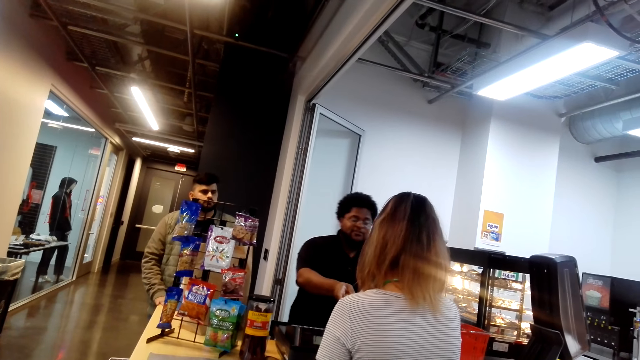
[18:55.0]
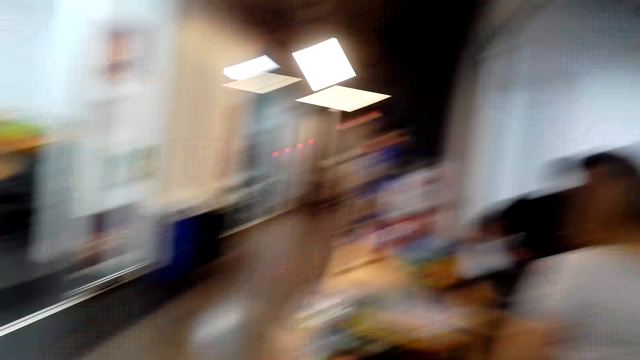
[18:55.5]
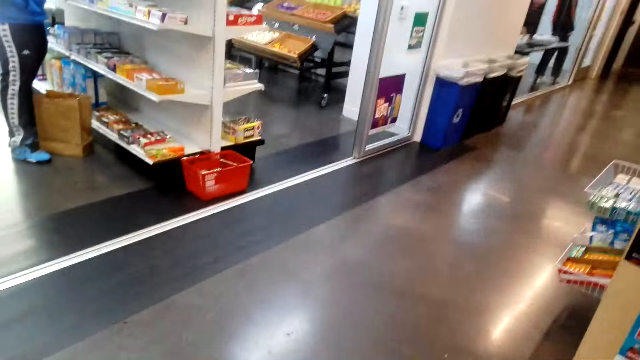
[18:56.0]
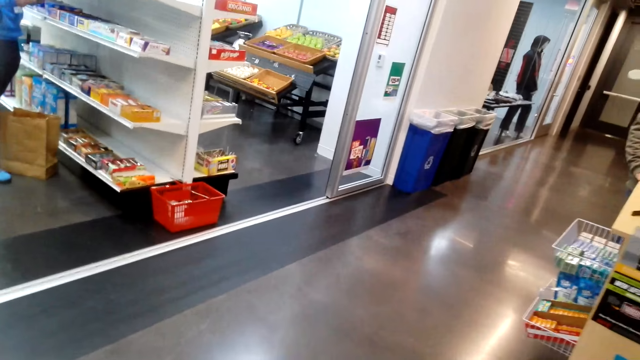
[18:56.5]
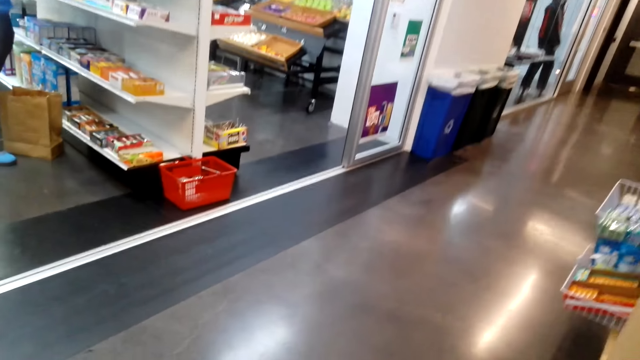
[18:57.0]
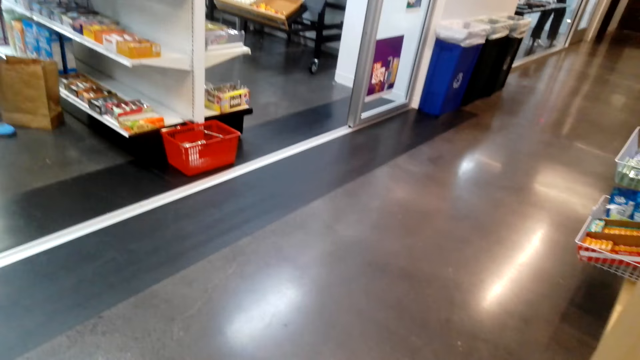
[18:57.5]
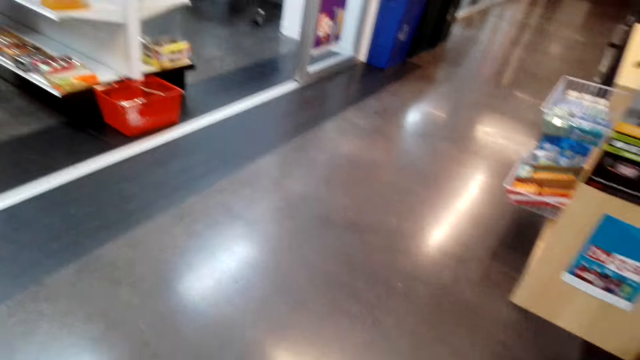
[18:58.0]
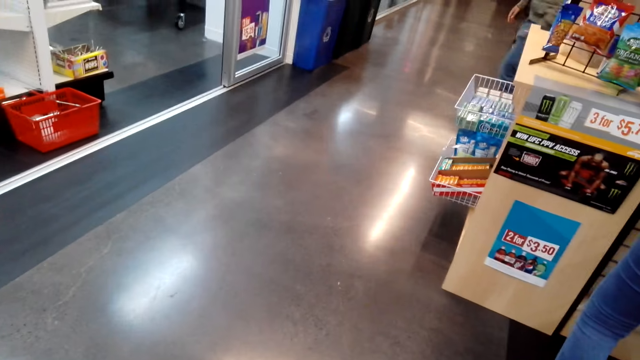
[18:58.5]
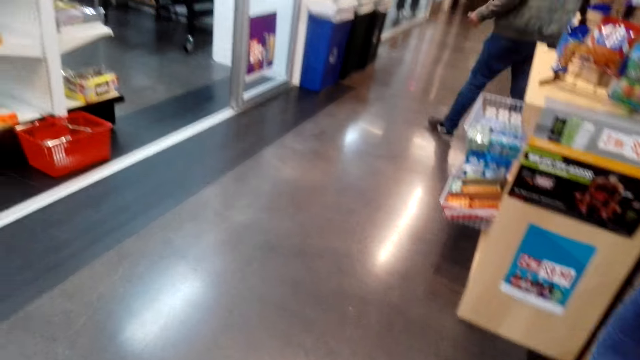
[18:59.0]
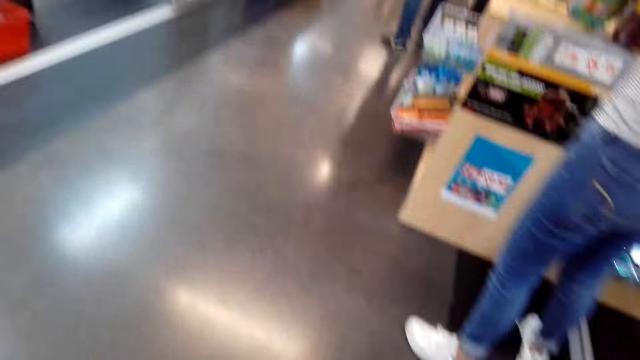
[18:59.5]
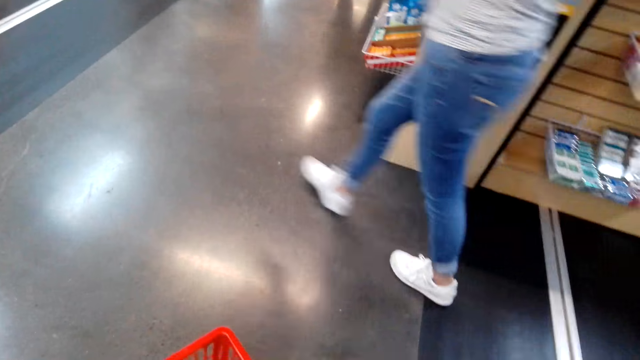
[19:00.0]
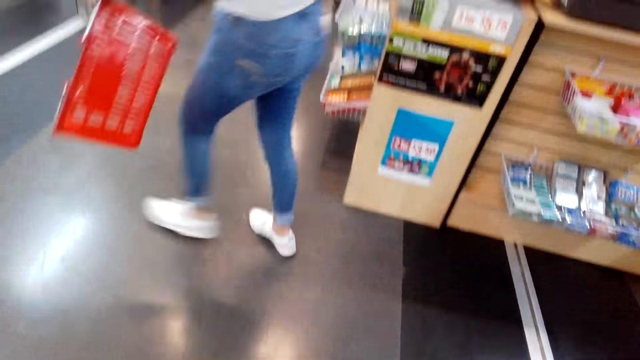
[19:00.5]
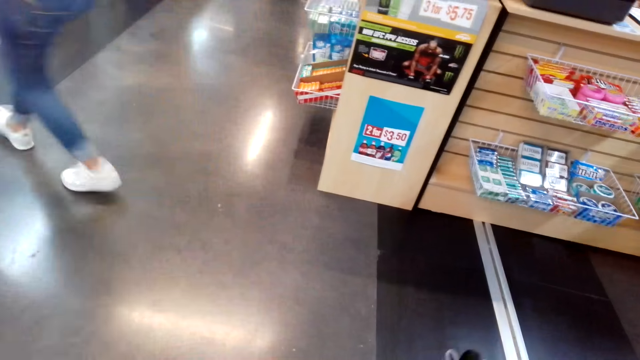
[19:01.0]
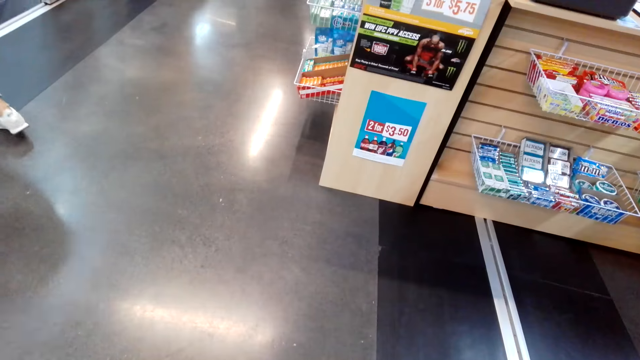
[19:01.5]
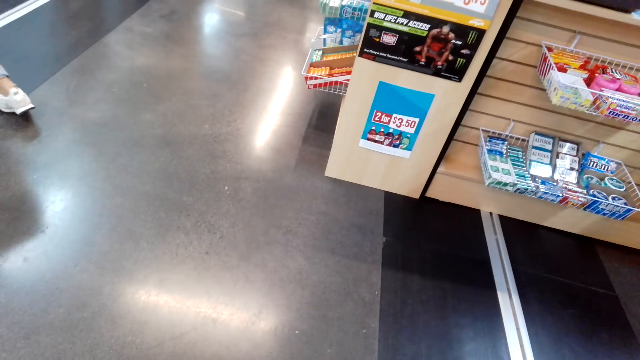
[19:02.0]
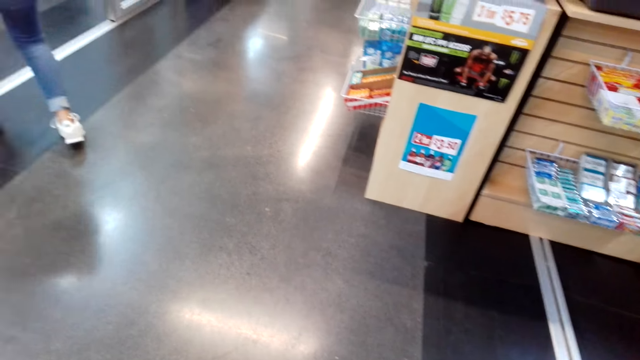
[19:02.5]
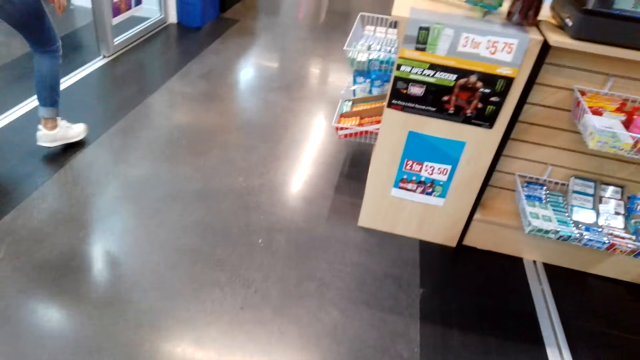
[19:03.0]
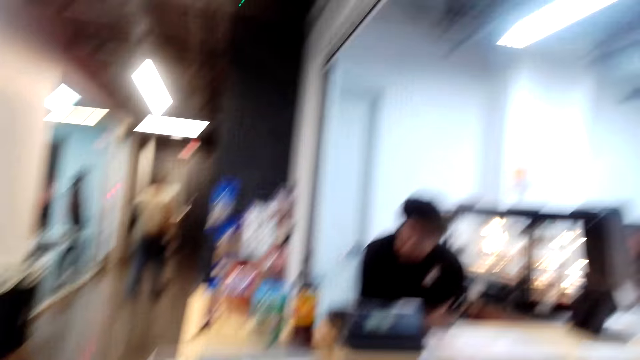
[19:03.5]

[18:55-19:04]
The camera wearer looks around. A person walks around.

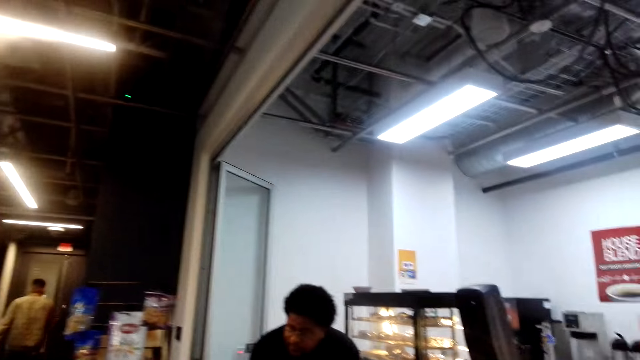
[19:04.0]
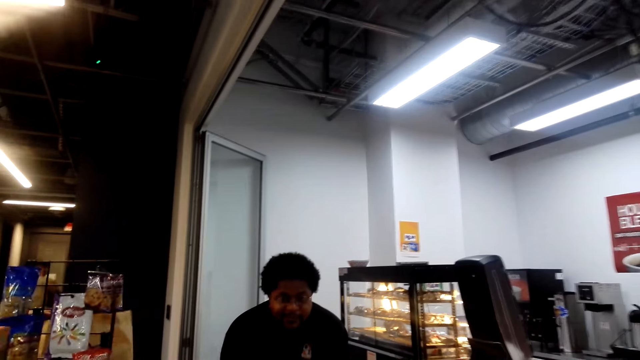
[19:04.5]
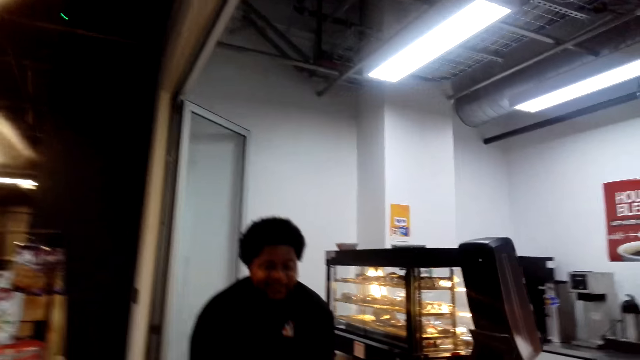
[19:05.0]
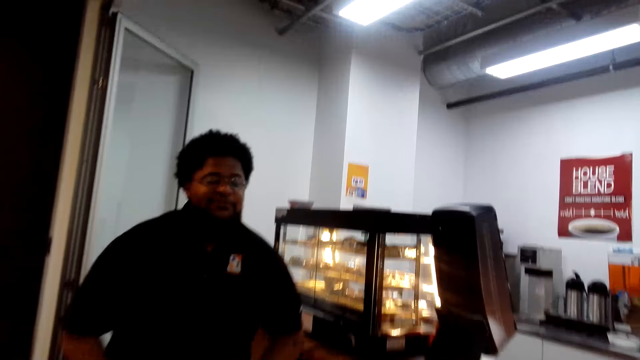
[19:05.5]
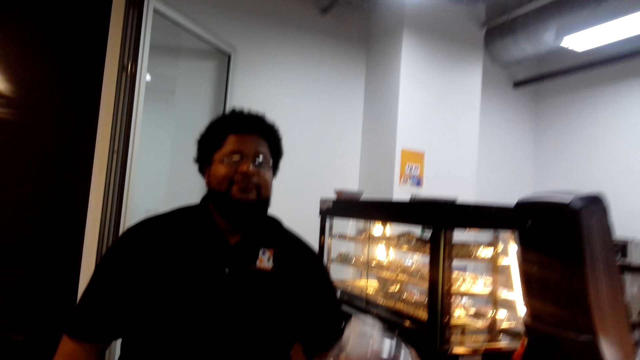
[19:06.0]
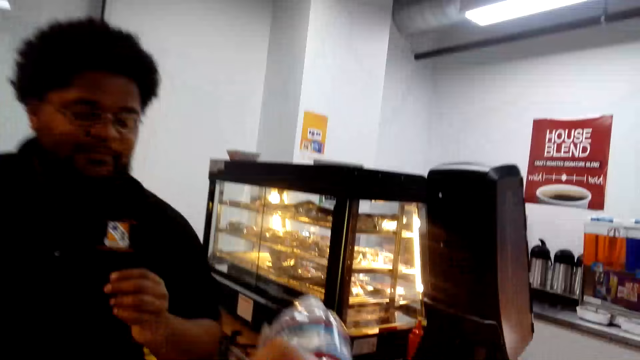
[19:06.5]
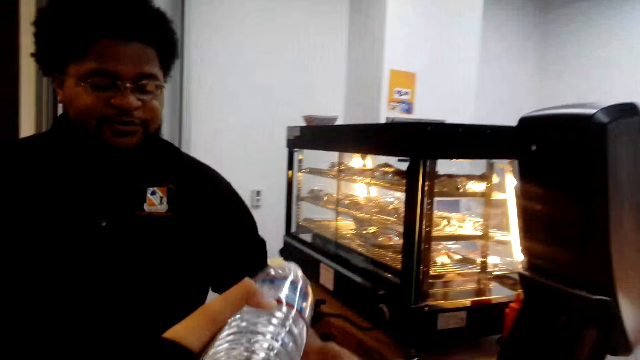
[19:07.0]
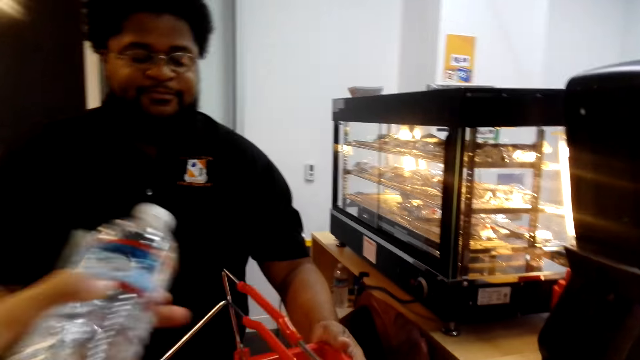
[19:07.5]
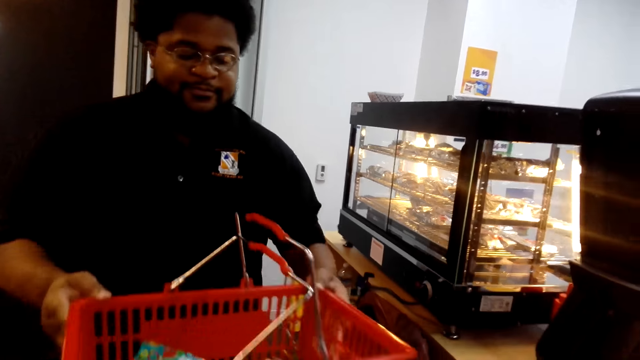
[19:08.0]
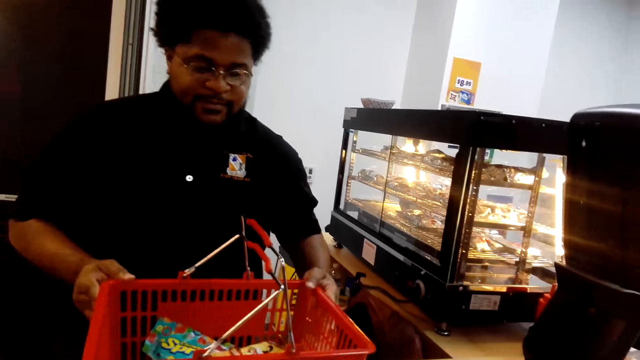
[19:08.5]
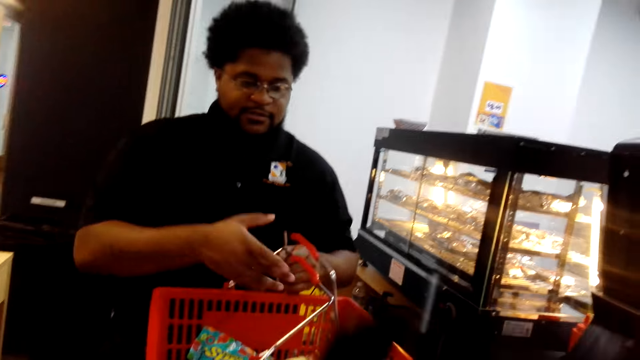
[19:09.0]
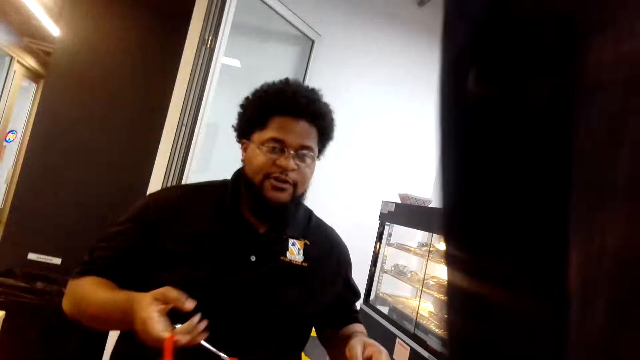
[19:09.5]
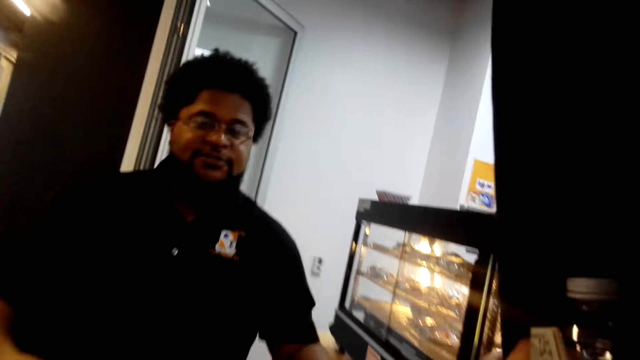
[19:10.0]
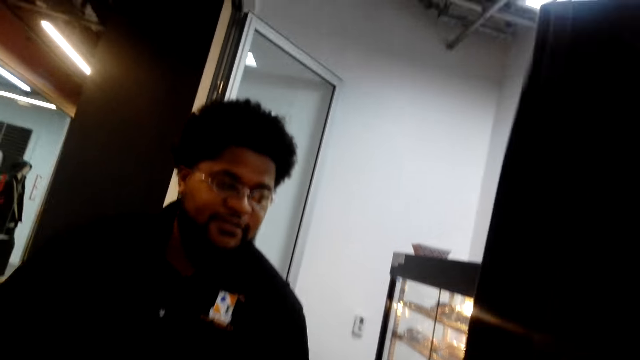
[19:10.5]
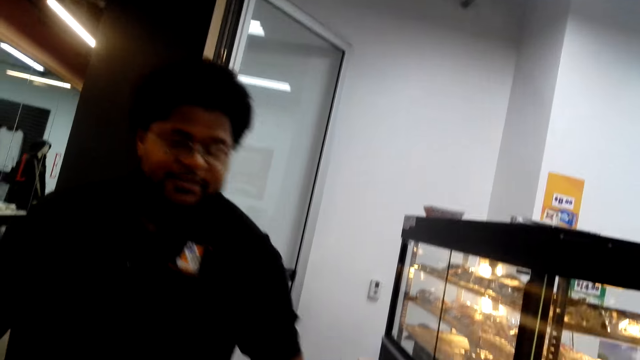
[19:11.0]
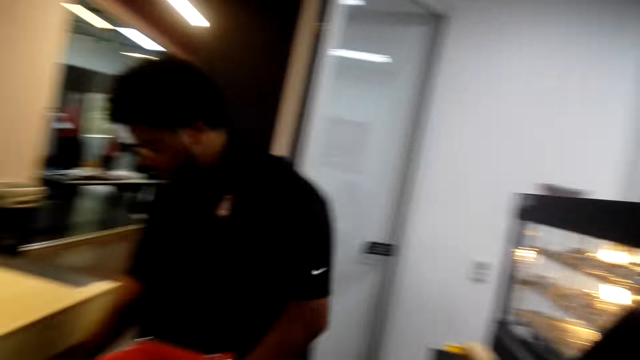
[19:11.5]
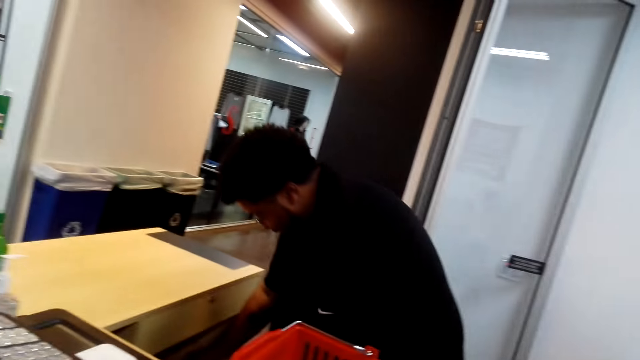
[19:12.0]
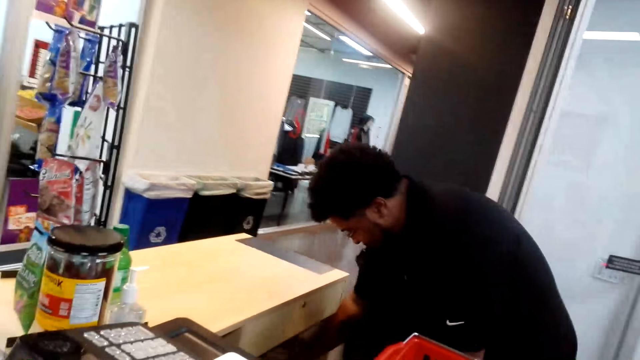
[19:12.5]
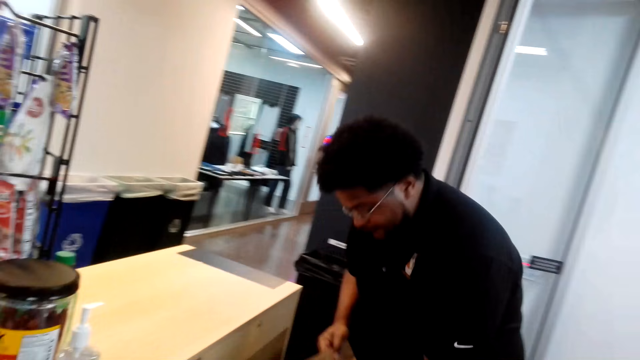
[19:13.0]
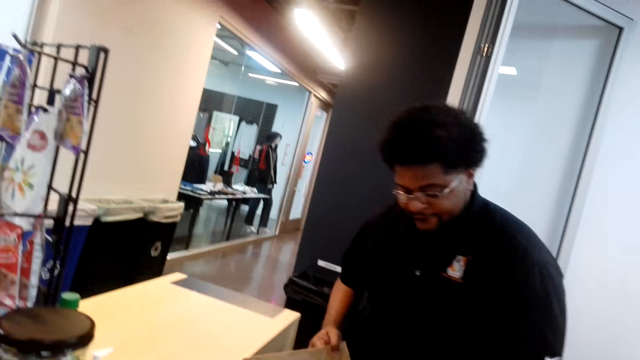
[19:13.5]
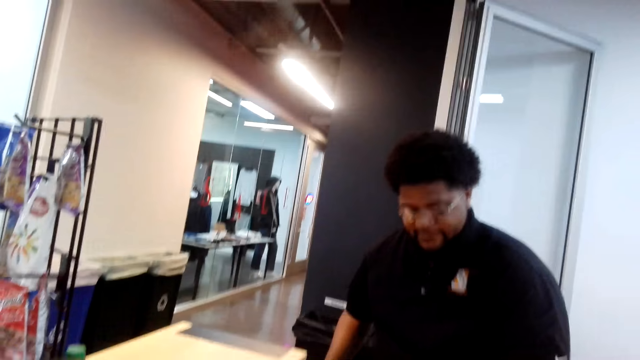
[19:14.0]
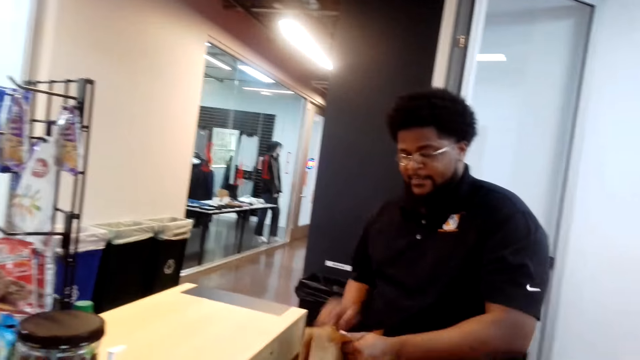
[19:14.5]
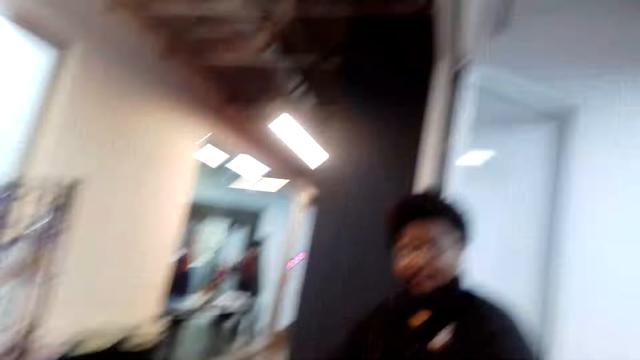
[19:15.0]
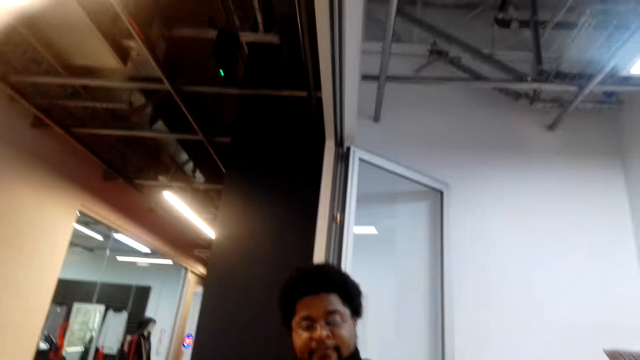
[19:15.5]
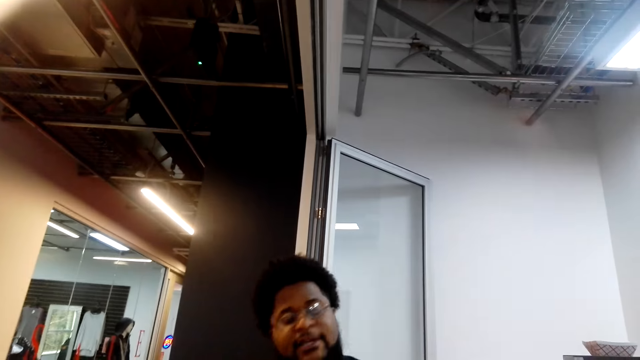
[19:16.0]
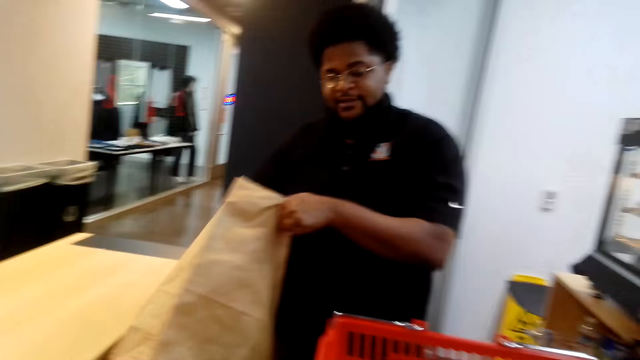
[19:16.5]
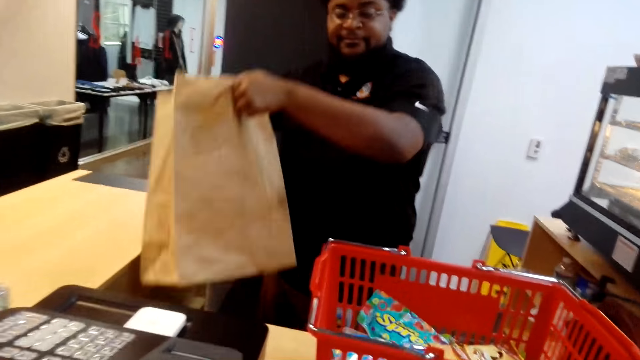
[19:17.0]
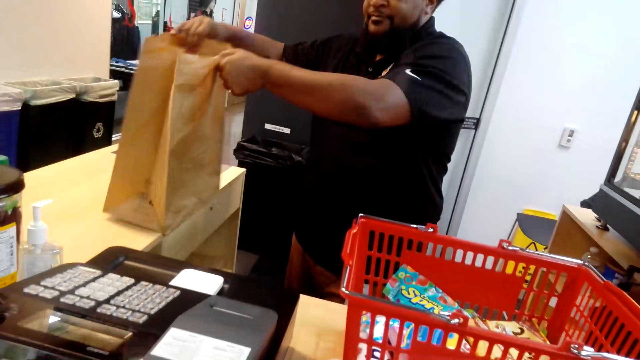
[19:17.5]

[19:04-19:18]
The camera wearer walks towards a cashier. They interact with the cashier. They give the cashier the shopping basket. They put the basket on the counter. The cashier lifts the shopping basket. The cashier collects a carrier bag. The camera wearer looks at the cashier. They interact with the cashier. The cashier picks up a shopping bag.
